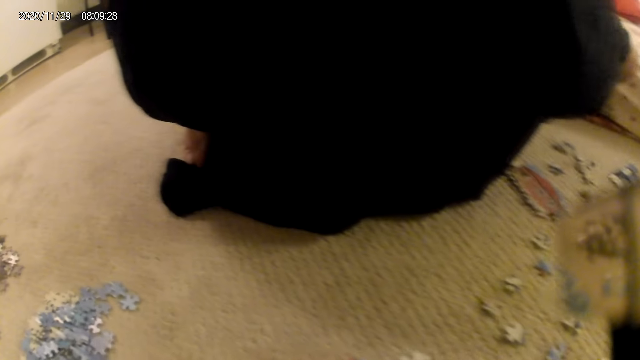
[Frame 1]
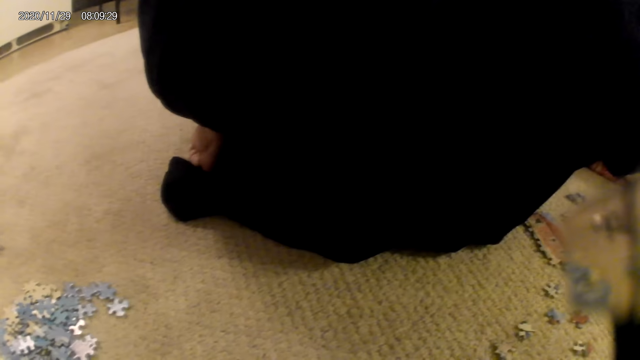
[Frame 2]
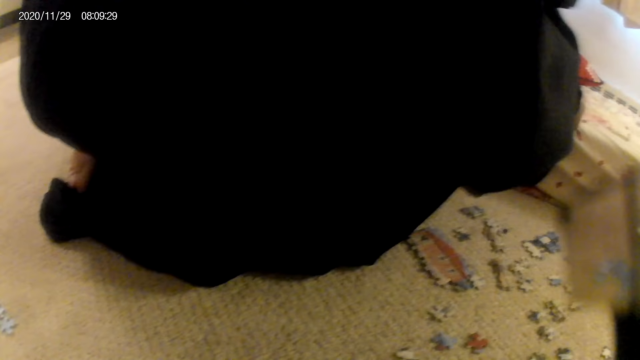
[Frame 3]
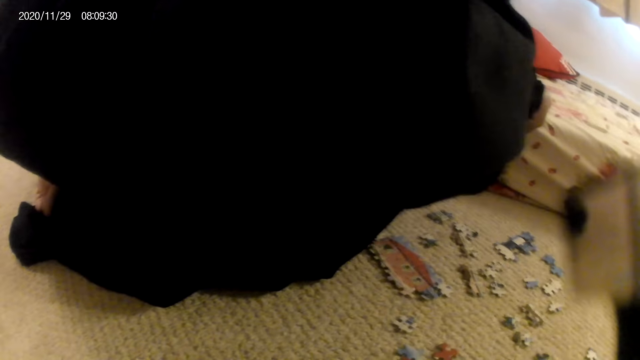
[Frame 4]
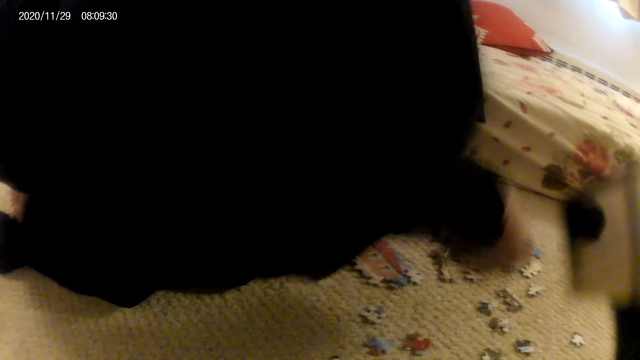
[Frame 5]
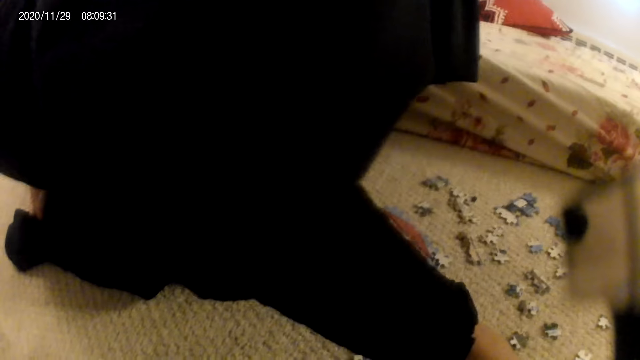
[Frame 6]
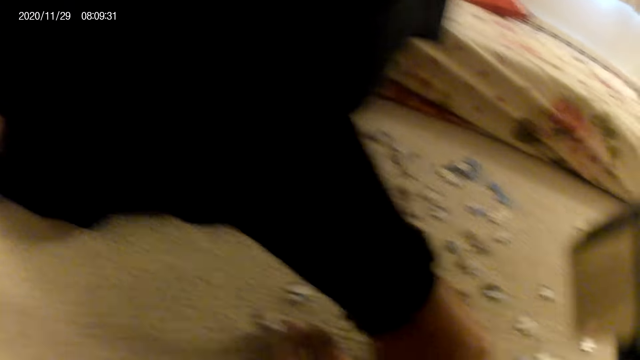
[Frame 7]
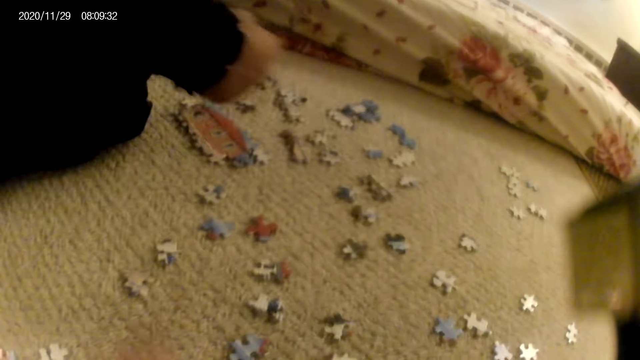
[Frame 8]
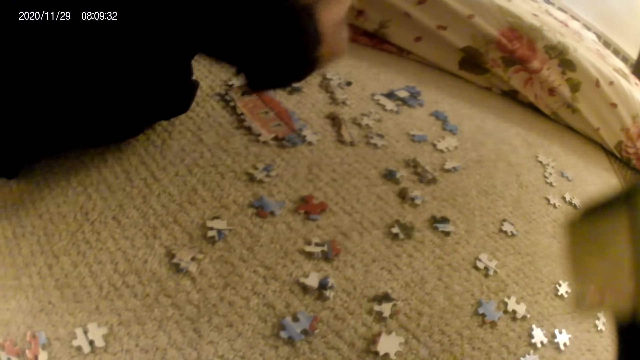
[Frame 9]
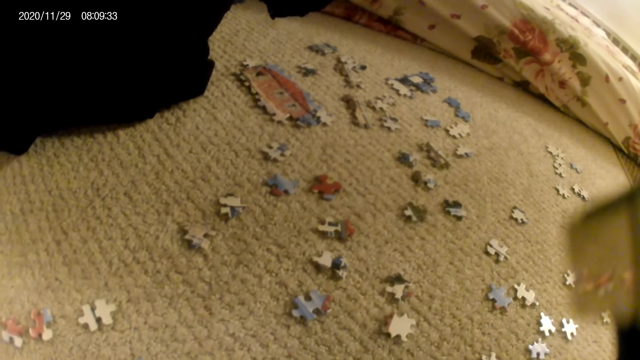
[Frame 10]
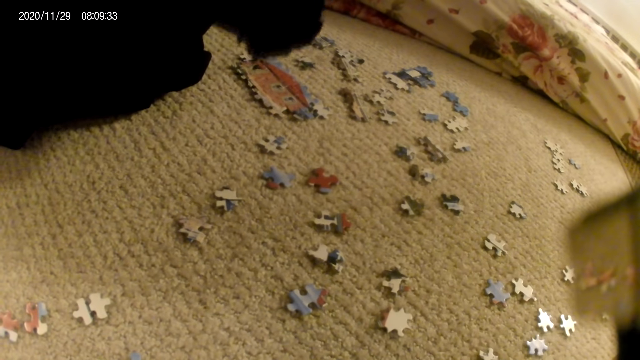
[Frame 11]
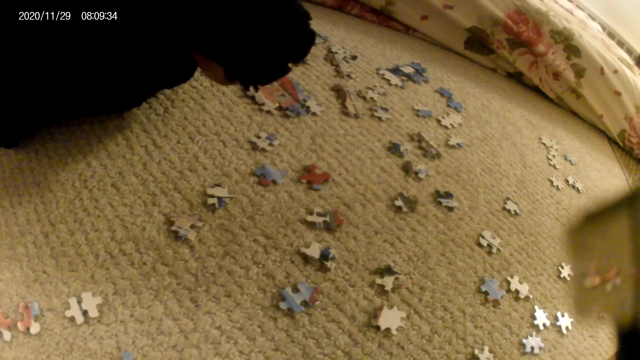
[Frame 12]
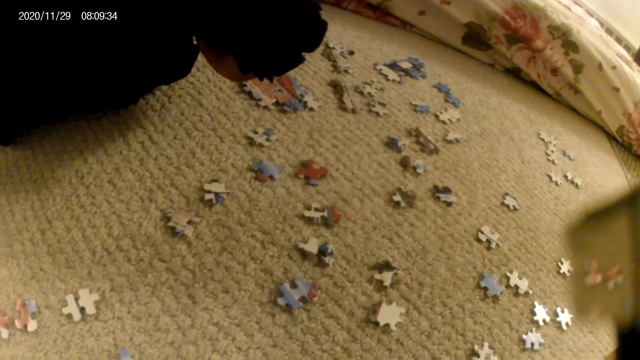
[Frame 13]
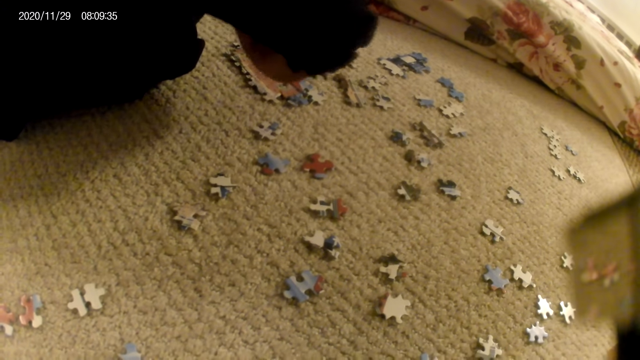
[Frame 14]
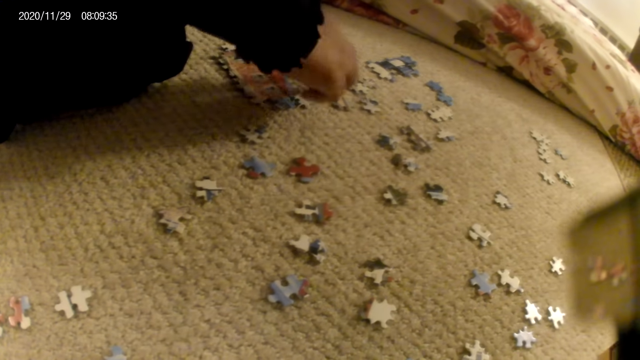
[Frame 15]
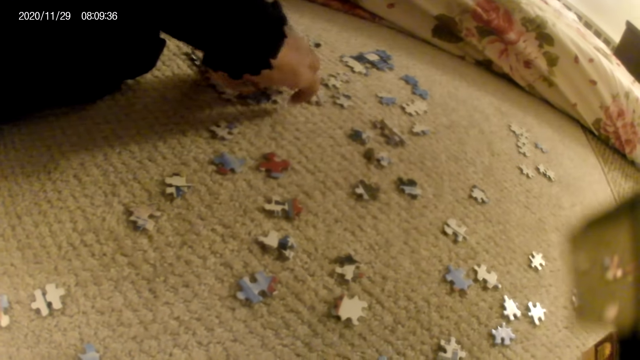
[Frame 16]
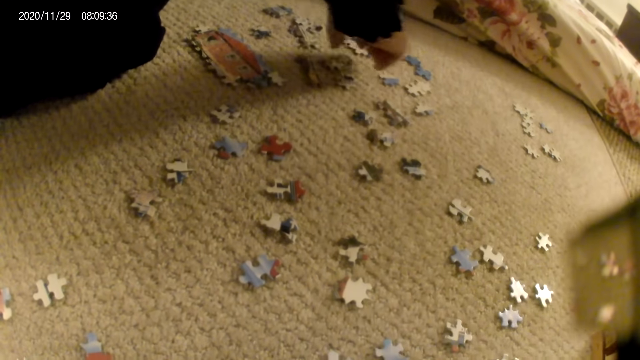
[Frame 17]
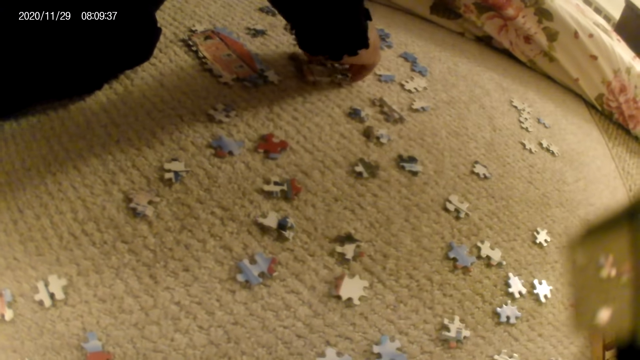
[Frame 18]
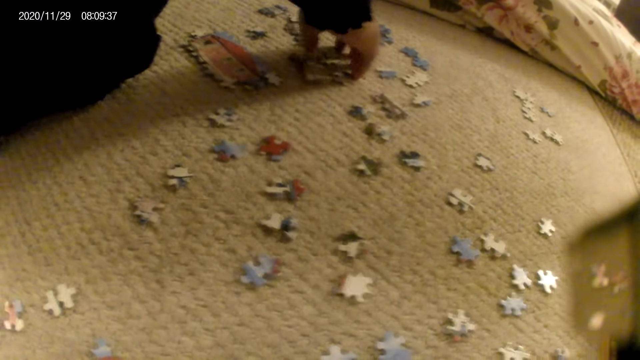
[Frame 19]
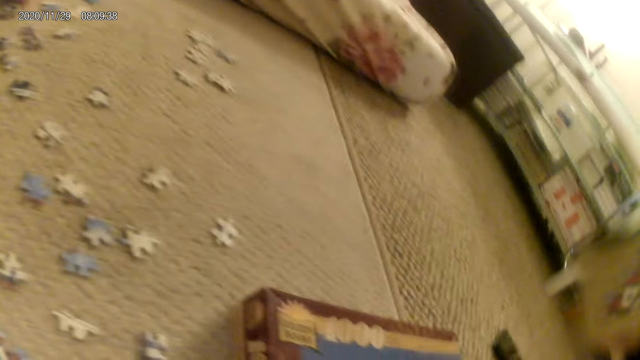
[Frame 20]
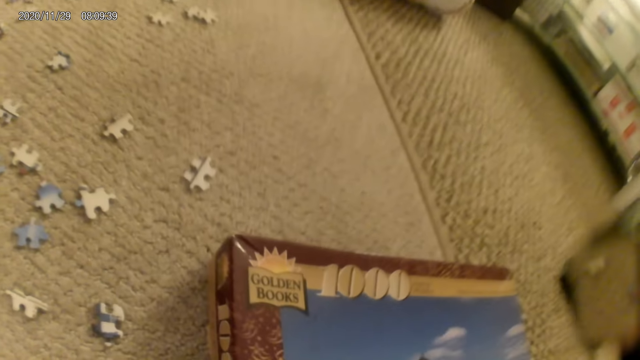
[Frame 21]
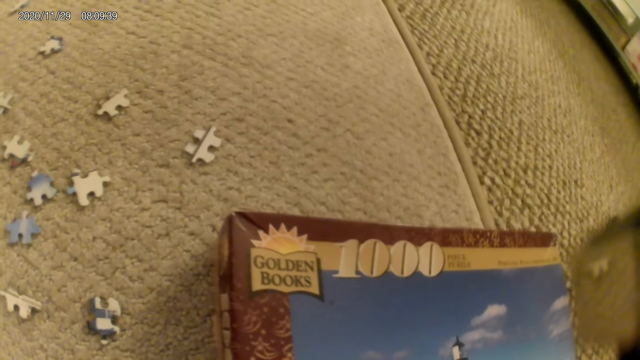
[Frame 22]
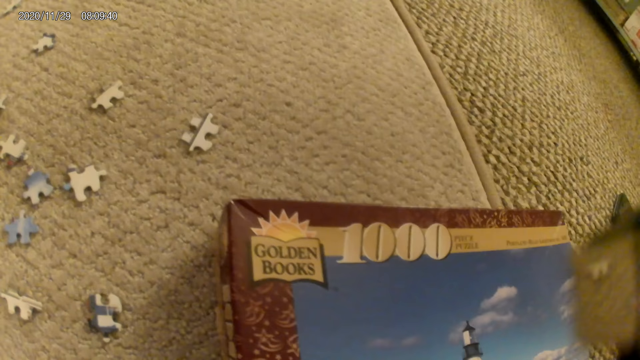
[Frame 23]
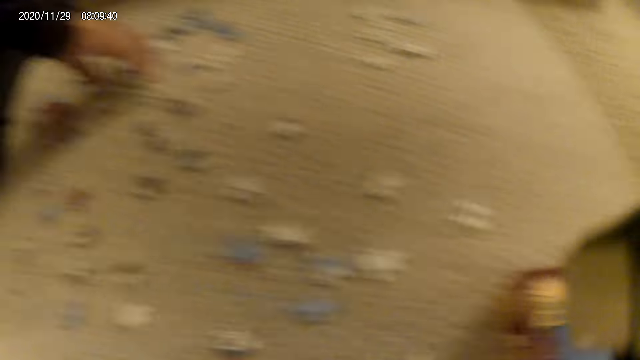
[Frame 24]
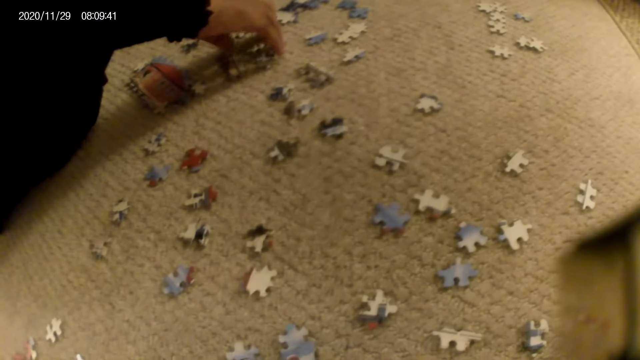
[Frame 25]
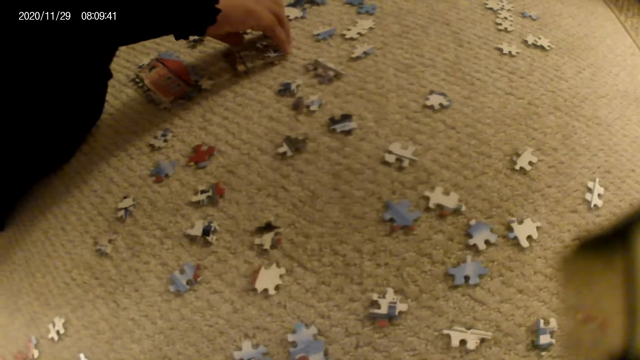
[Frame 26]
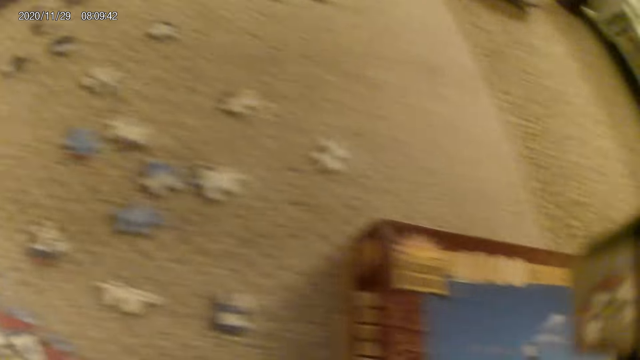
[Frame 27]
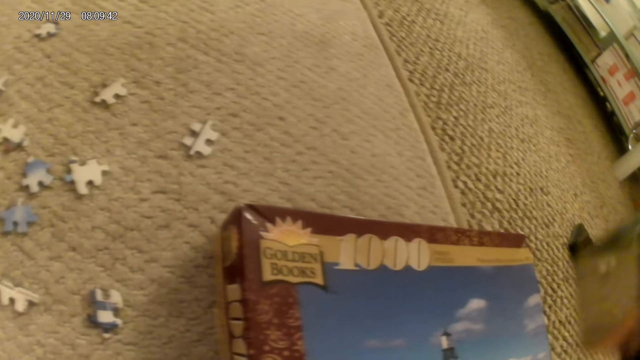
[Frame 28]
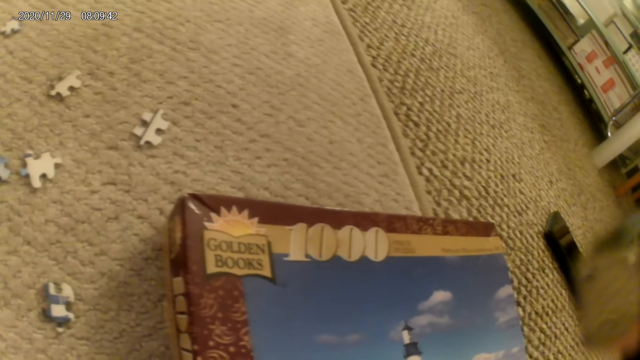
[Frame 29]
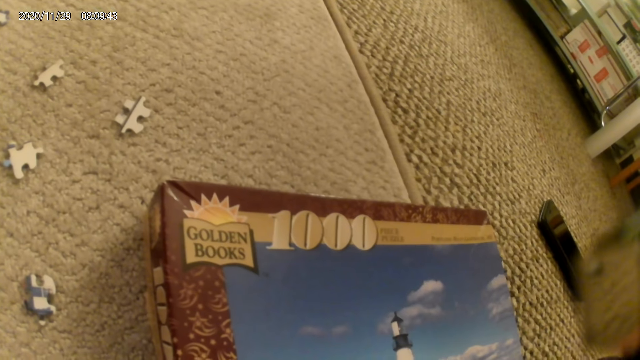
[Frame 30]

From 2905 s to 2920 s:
A lady stares at the puzzle piece, places the puzzle piece on the floor, touches the puzzle piece and stares at the puzzle pieces. The lady touches the puzzle structure, holds the puzzle structure and grabs the puzzle. The camera wearer stares at the puzzle box. They look around. They stare at the puzzle box.

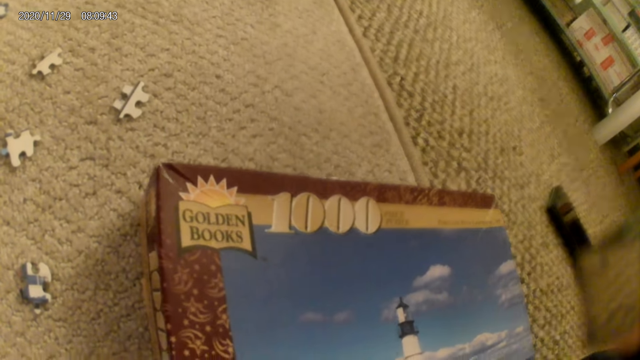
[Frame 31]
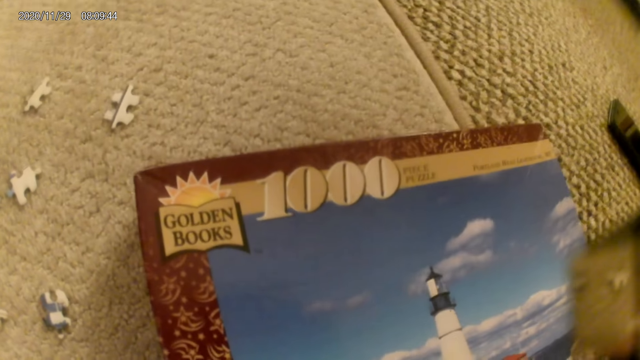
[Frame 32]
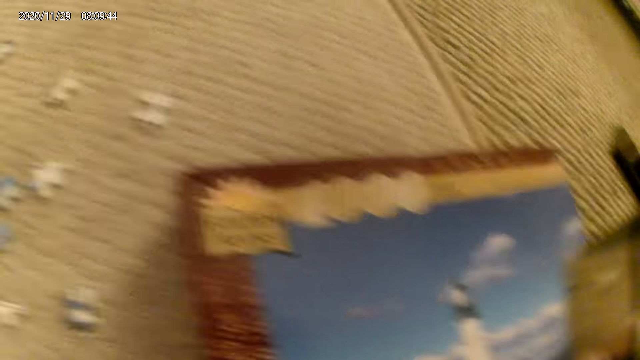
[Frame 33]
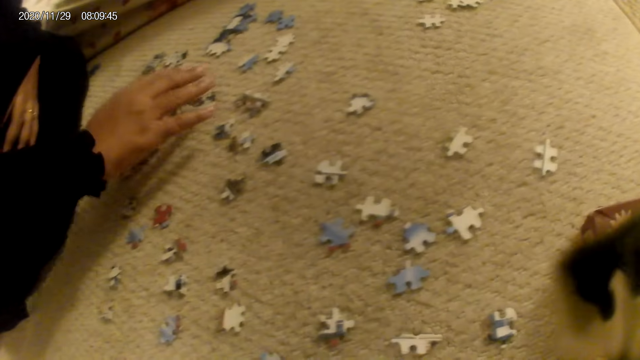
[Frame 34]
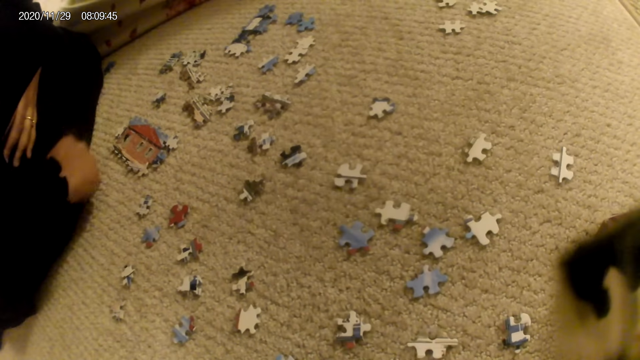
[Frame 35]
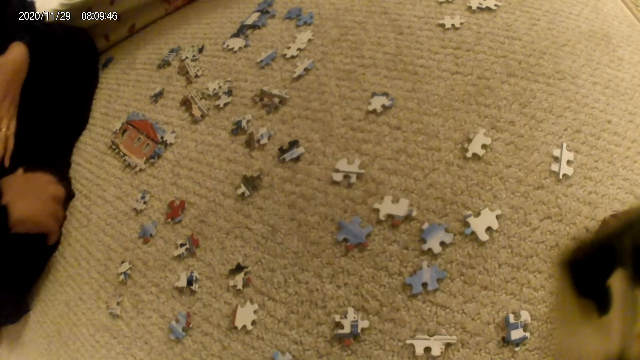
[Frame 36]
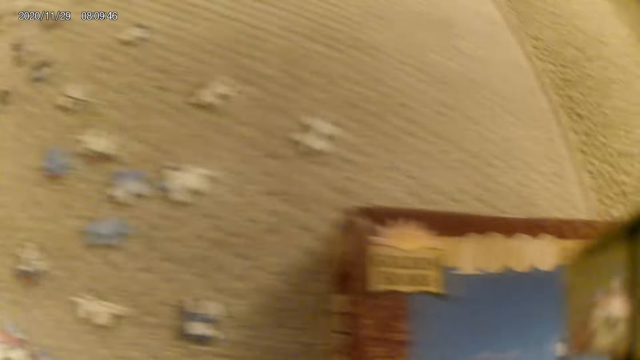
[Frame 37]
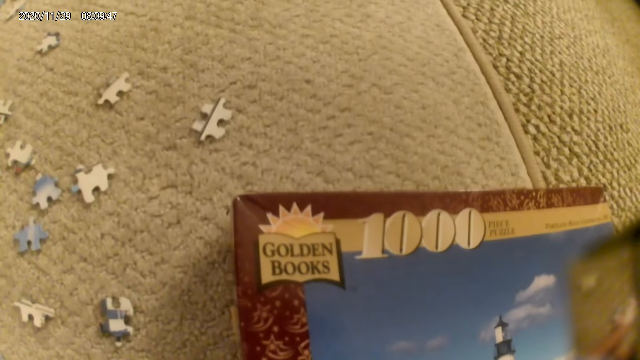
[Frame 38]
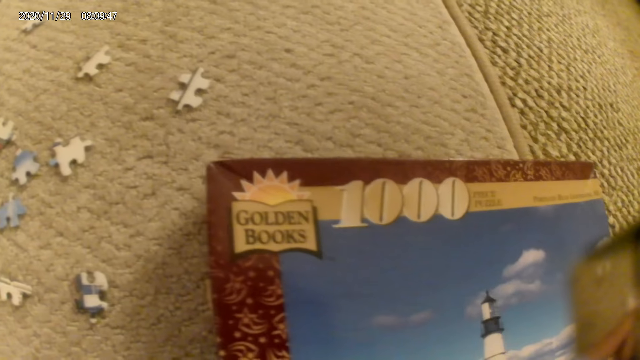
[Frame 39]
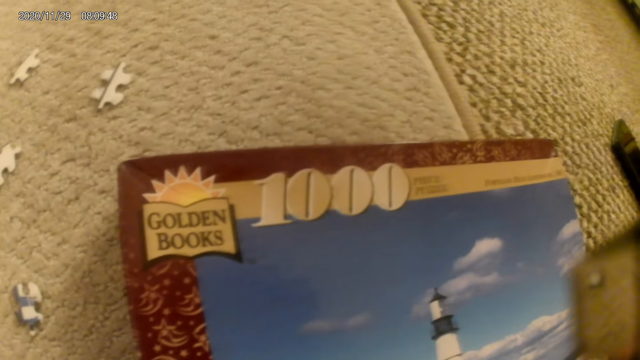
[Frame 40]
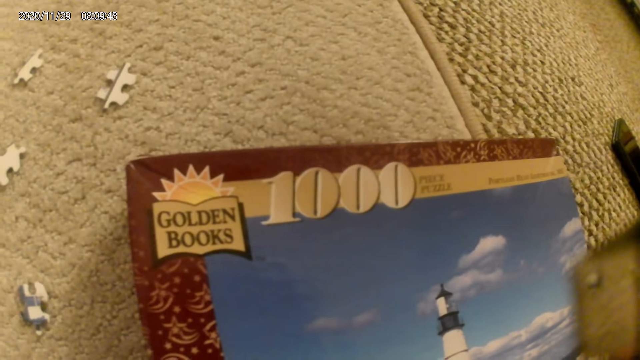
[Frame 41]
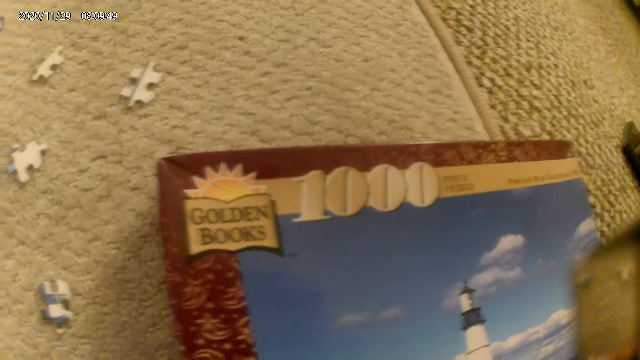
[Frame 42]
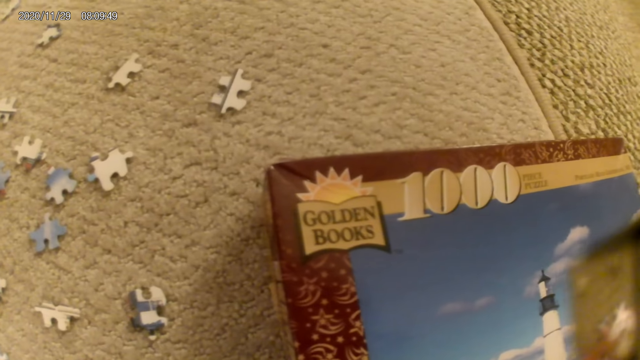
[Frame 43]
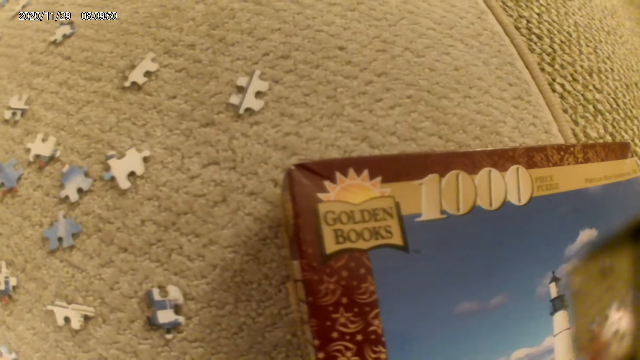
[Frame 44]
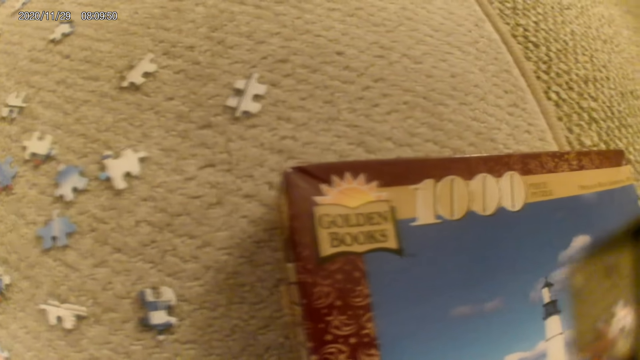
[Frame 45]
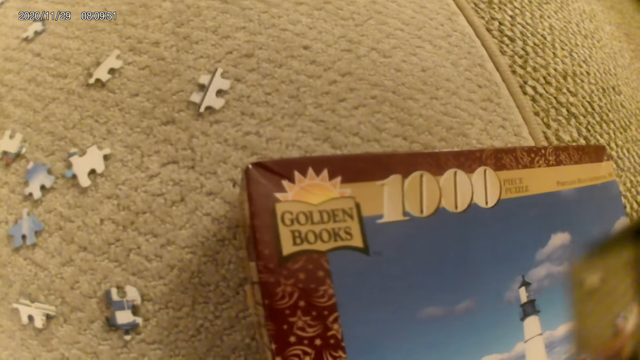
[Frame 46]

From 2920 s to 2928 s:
The camera wearer looks around. A lady looks around. The camera wearer stares at the puzzle box.
